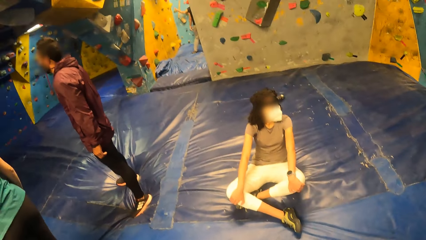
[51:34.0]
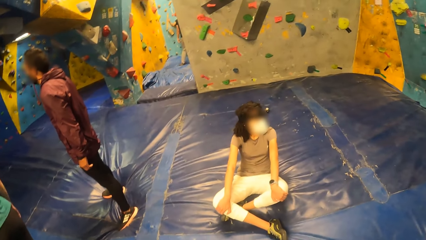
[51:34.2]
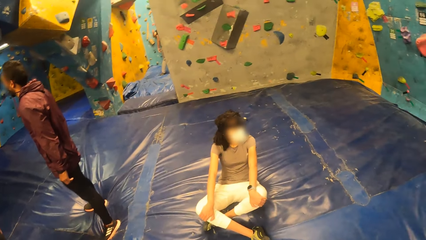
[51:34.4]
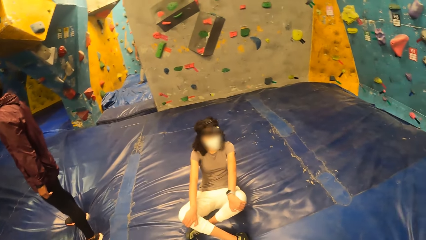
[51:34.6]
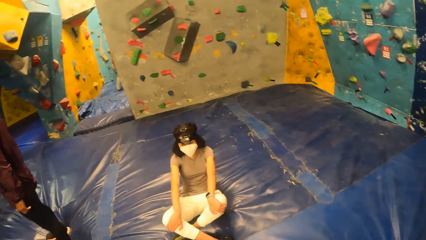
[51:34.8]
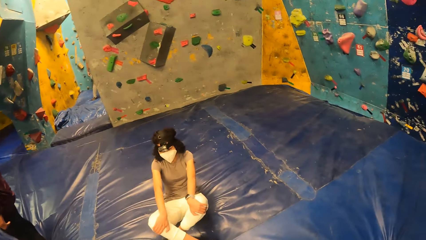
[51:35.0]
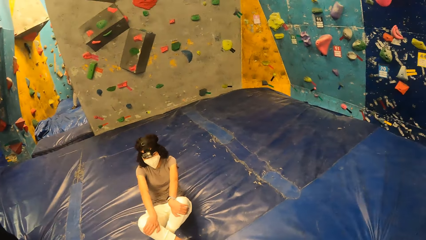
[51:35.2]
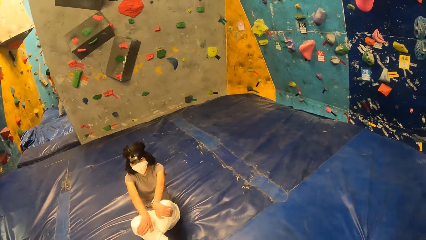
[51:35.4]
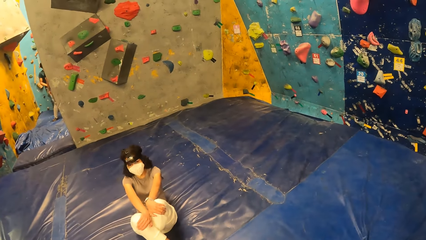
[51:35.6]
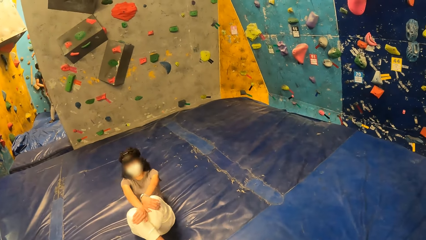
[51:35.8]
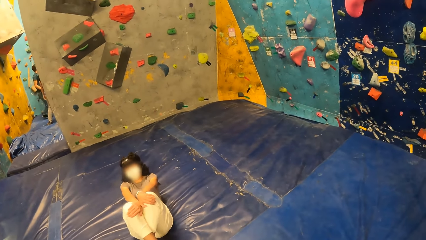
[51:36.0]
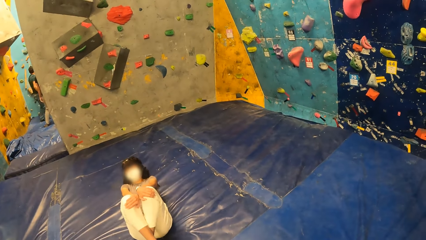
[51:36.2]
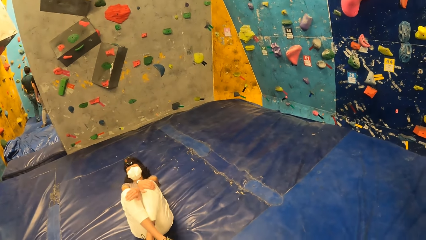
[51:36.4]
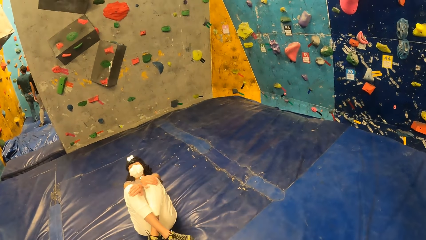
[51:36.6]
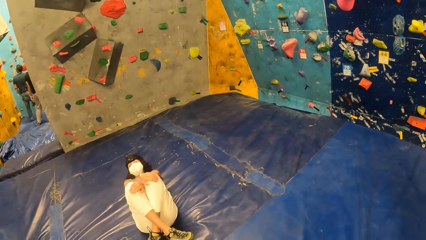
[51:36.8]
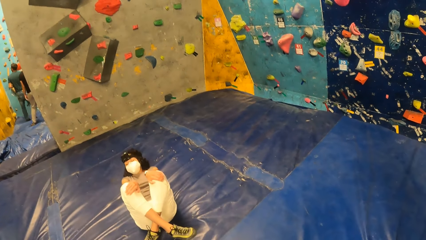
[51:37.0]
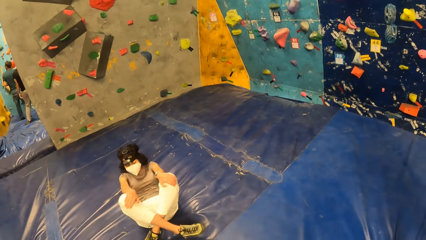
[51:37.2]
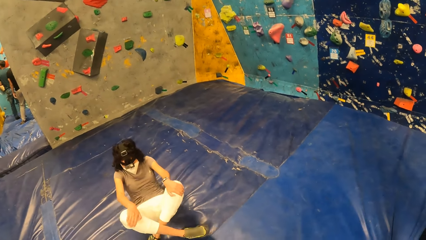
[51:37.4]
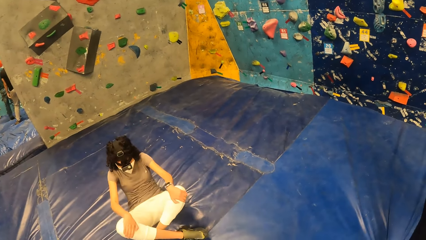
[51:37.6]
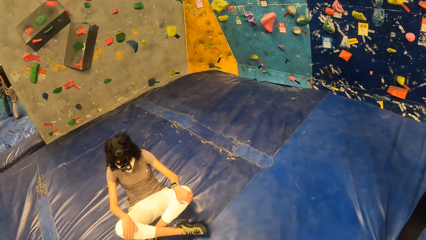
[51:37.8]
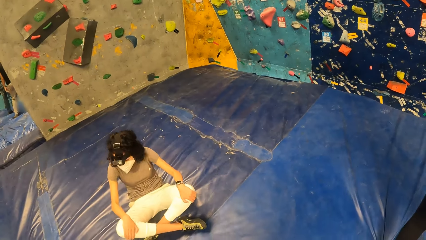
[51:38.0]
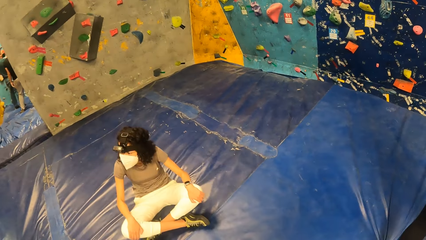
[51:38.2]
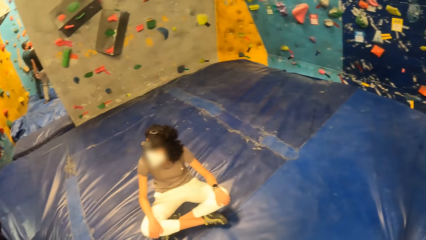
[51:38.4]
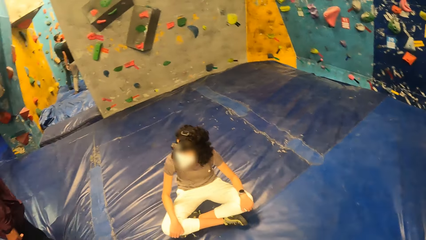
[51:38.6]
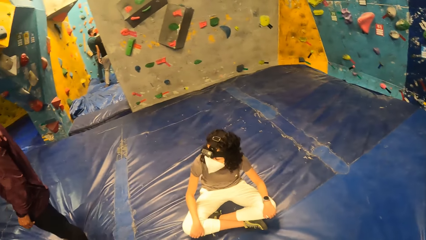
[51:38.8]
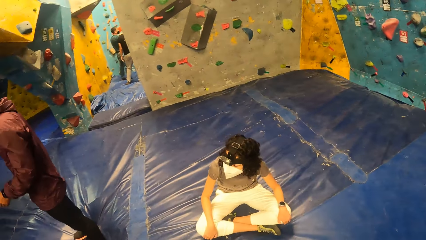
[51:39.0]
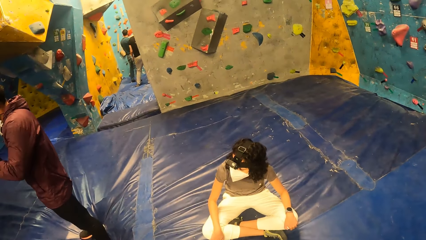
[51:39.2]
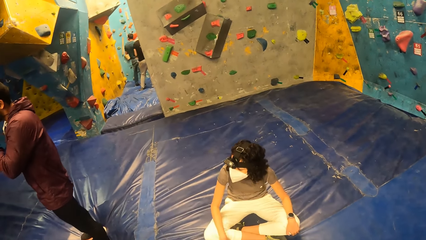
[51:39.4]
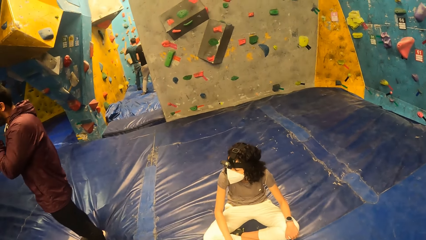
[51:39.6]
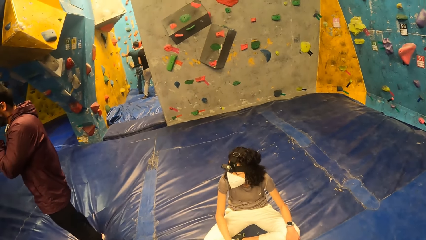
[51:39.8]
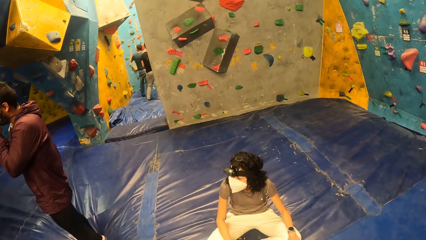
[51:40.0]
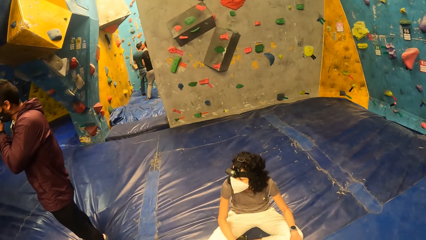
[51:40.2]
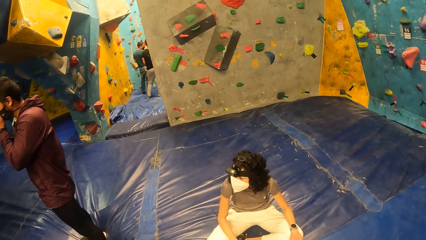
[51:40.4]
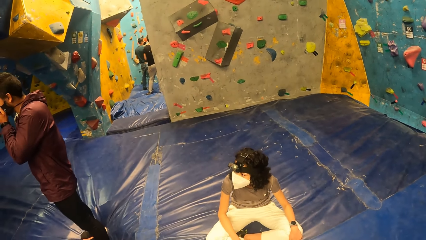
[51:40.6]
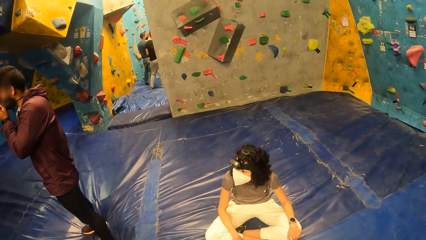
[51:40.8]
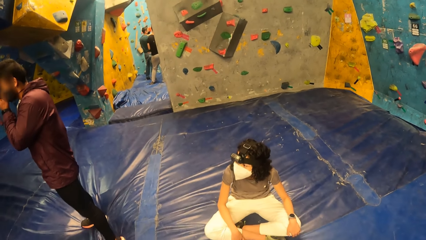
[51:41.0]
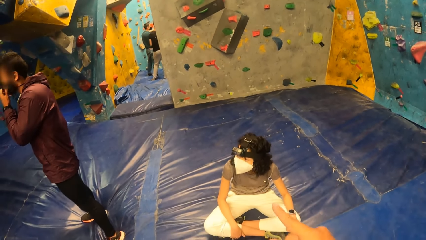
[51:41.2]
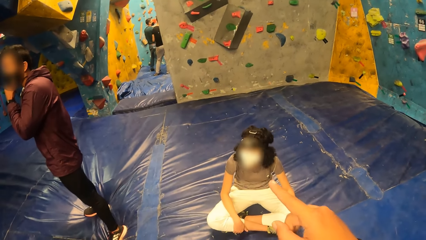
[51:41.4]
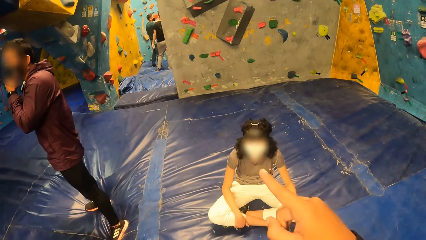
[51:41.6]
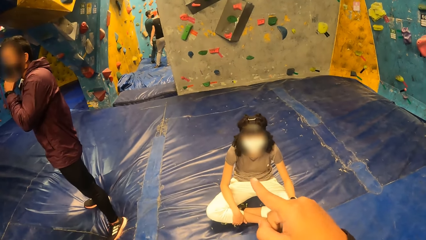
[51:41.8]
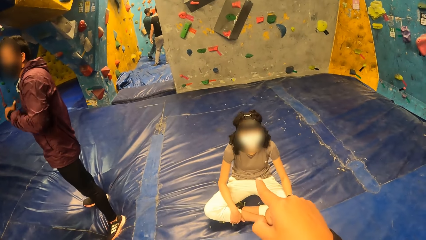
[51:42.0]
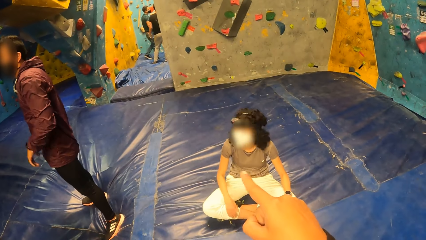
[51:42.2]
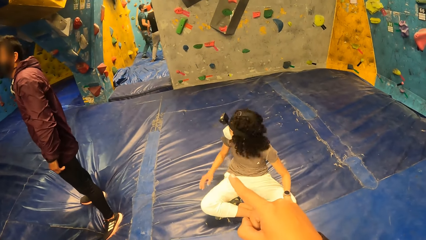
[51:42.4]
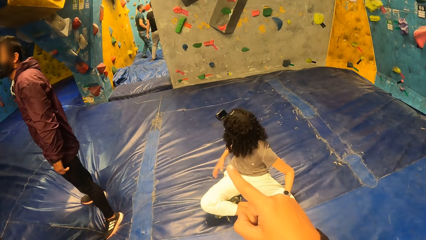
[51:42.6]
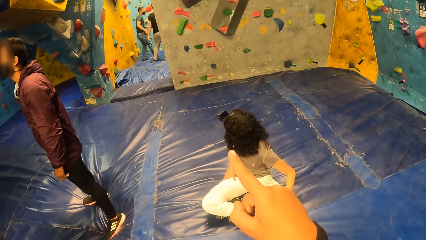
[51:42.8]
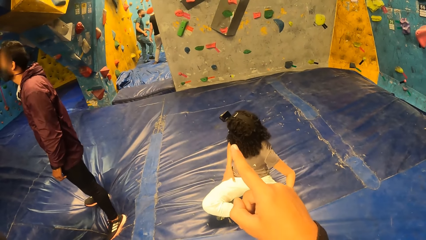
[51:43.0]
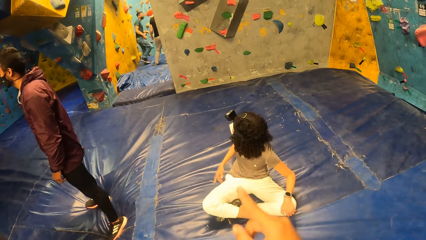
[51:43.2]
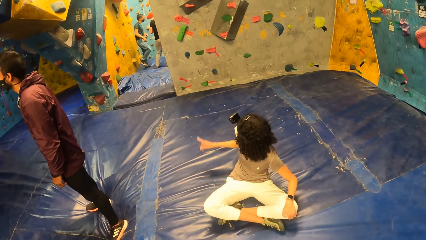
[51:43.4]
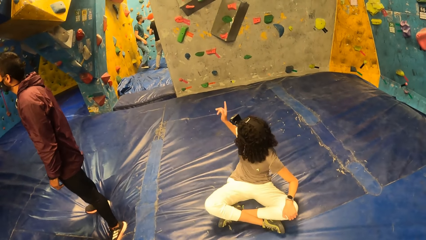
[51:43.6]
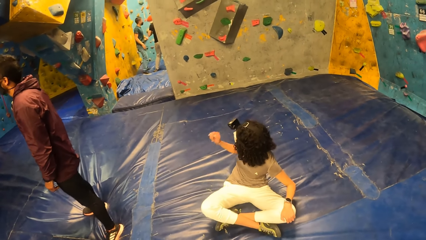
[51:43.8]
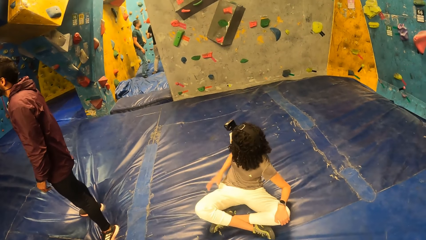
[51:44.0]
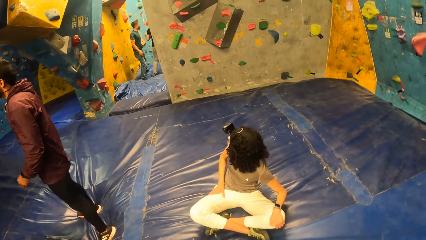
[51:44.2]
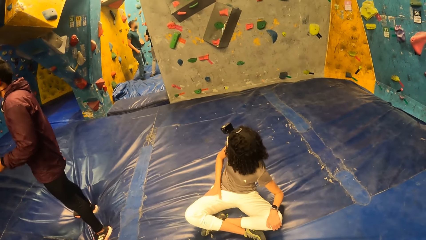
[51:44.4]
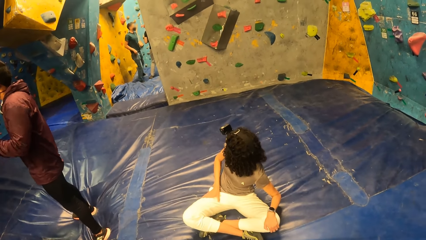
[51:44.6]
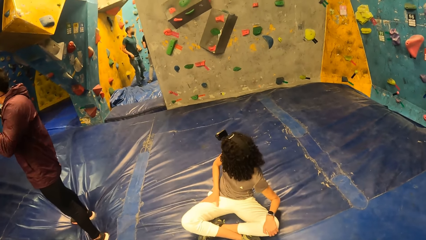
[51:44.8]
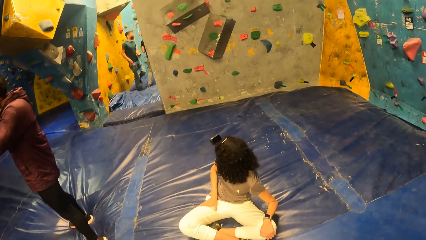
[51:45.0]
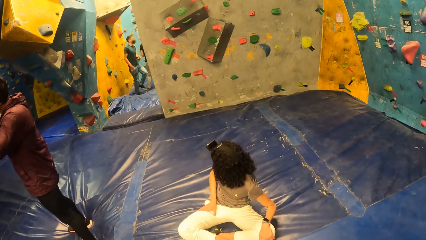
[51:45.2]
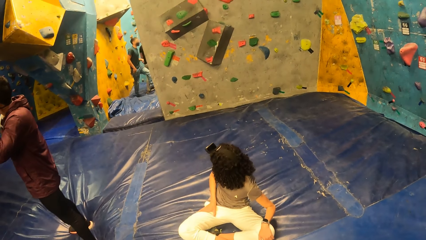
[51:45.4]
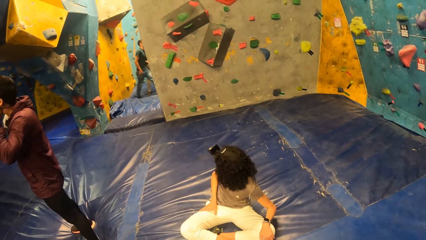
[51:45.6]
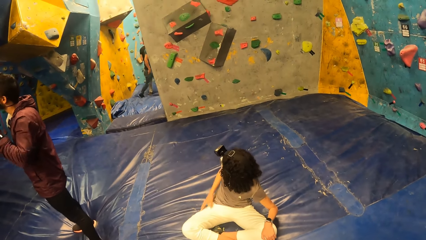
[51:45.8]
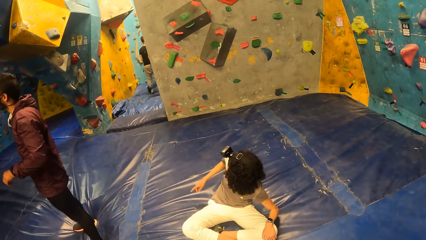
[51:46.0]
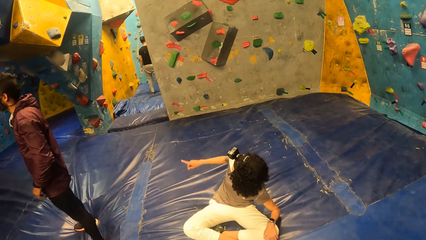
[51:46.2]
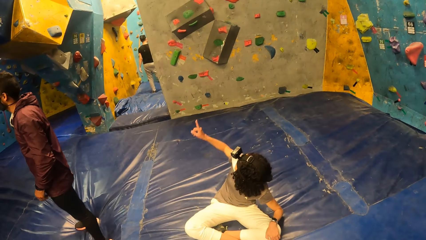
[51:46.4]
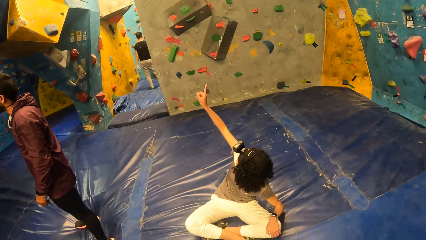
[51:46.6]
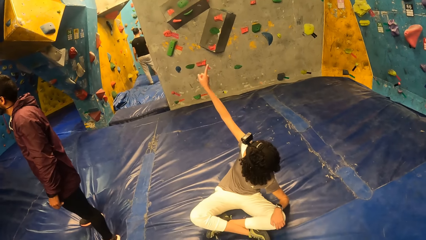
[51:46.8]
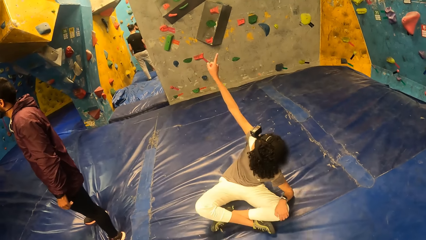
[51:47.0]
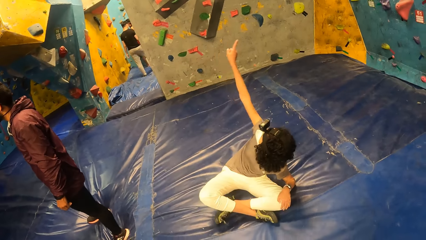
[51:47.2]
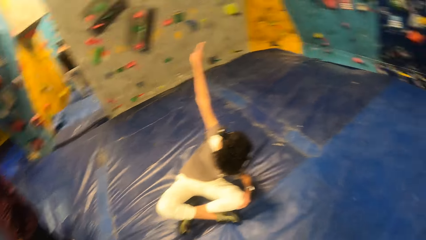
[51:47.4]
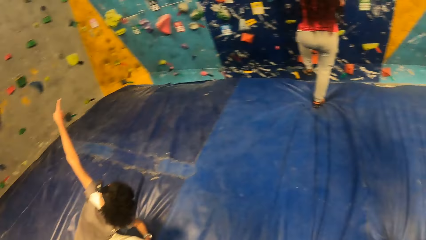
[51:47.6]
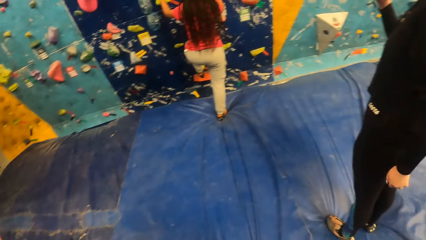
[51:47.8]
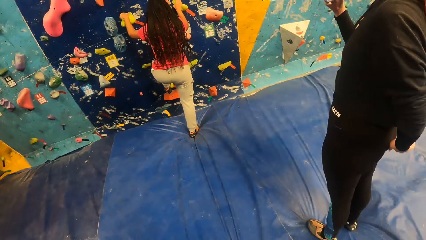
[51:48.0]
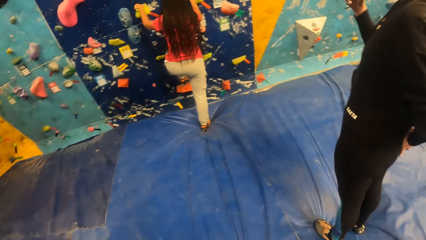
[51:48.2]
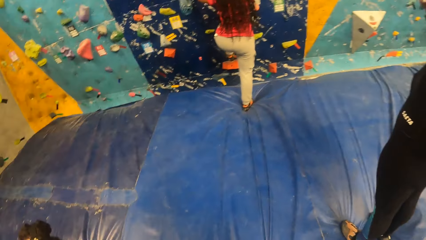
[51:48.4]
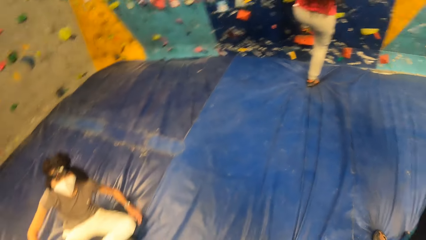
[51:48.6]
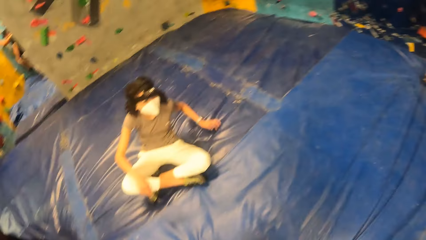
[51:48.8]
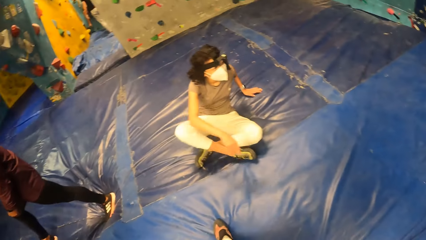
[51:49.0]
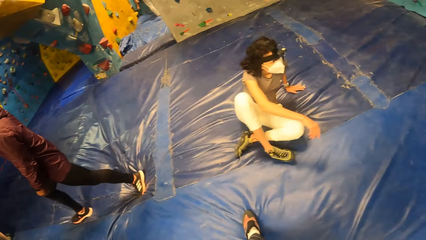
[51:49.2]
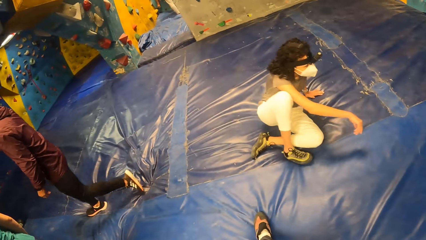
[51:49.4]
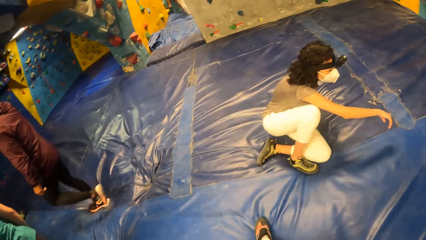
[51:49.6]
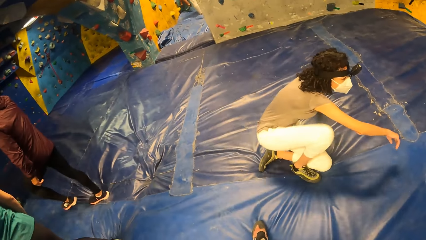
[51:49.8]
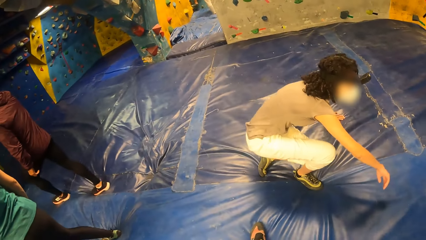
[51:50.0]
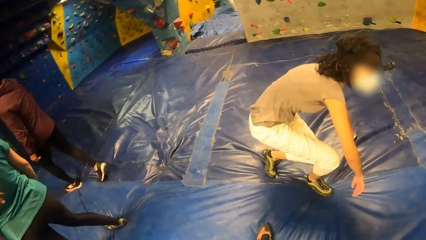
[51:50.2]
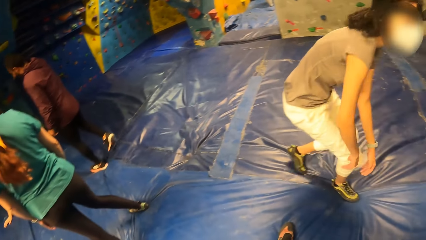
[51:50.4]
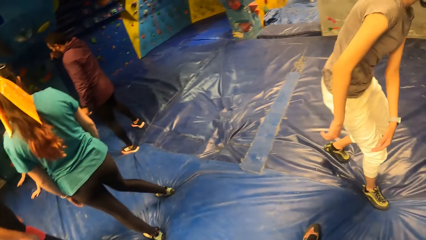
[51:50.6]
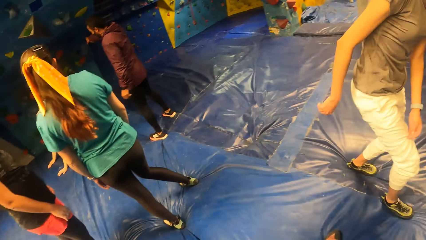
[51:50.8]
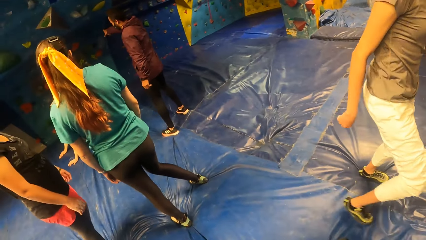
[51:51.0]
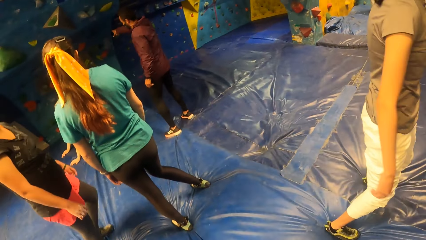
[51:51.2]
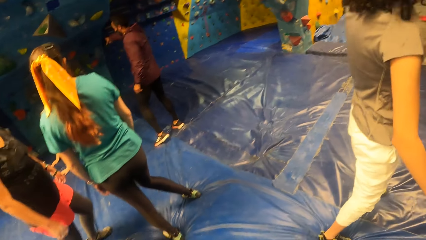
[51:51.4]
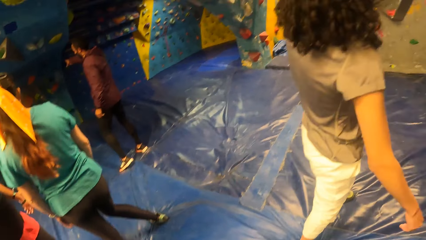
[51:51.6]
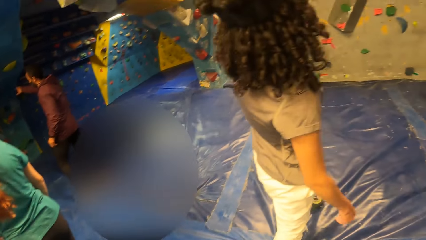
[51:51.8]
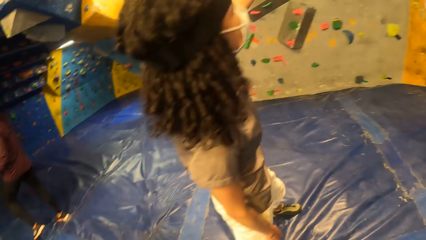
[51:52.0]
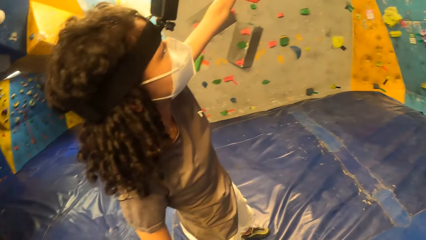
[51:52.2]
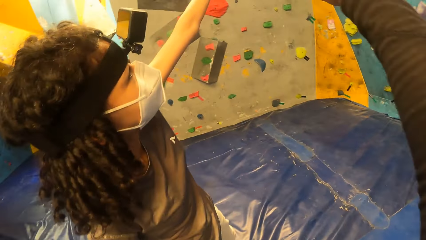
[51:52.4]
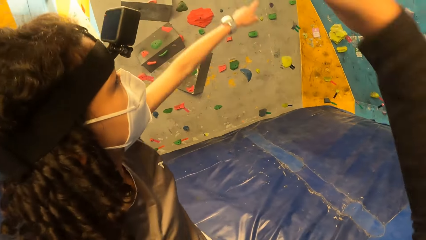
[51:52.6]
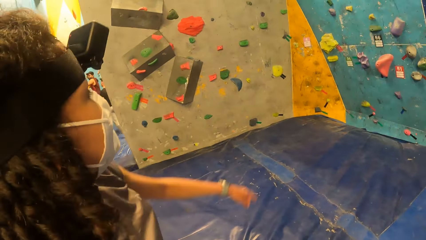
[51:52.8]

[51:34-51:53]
The camera wearer walks around the wall climbing area. They interact with the woman. They point at the woman. They look around the wall climbing area.
